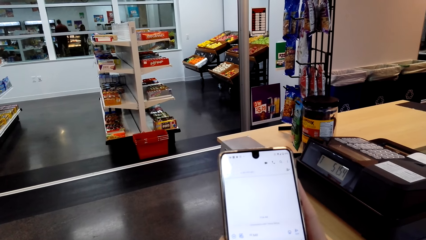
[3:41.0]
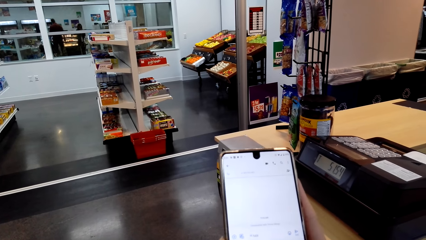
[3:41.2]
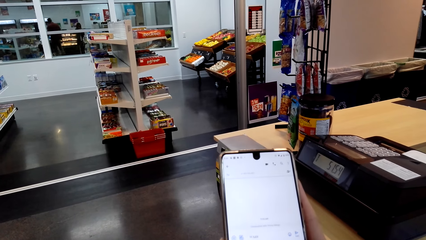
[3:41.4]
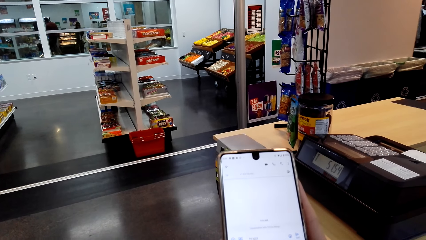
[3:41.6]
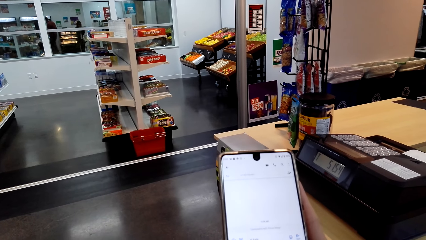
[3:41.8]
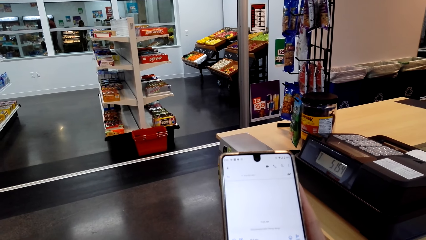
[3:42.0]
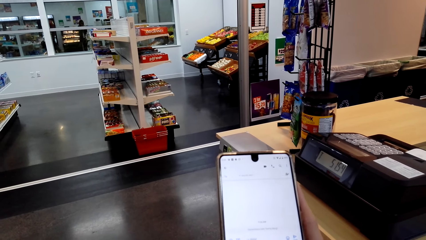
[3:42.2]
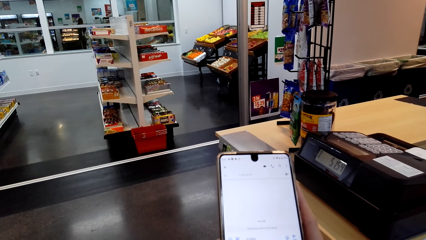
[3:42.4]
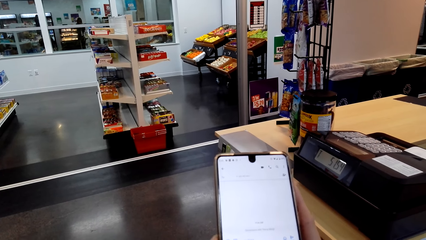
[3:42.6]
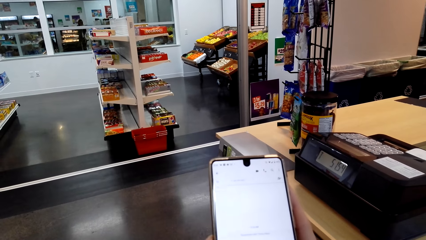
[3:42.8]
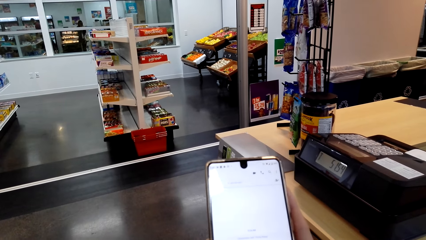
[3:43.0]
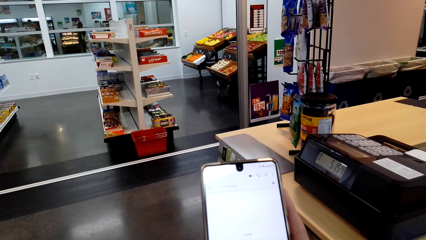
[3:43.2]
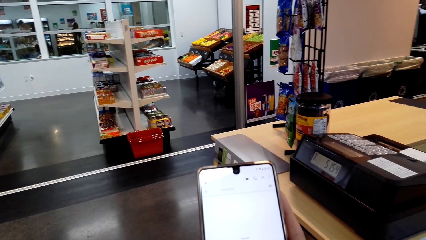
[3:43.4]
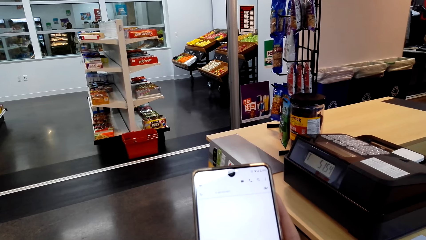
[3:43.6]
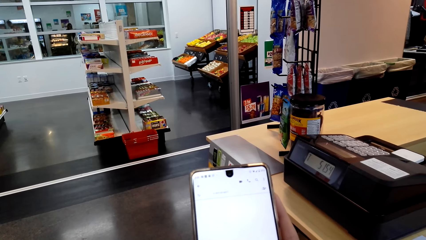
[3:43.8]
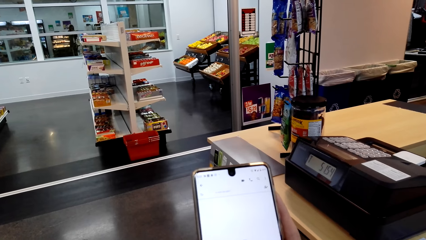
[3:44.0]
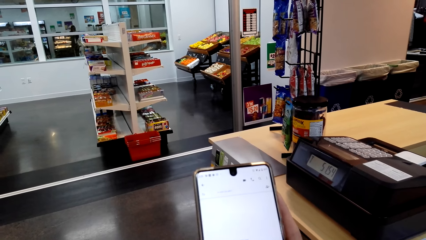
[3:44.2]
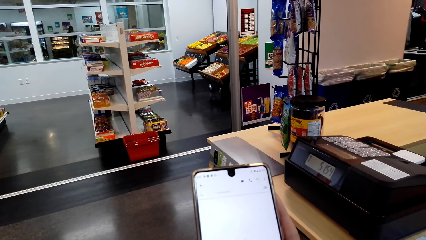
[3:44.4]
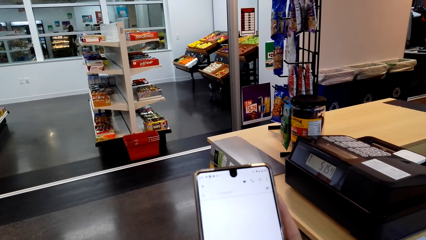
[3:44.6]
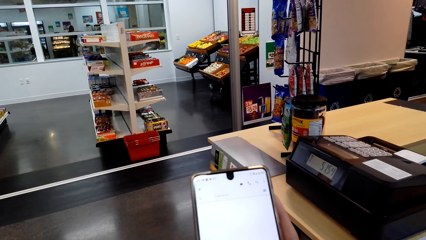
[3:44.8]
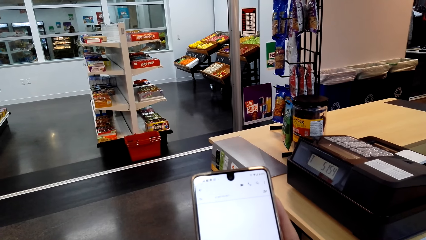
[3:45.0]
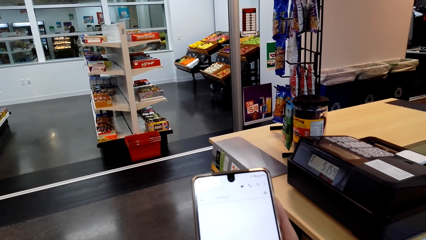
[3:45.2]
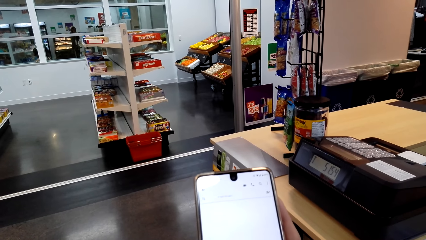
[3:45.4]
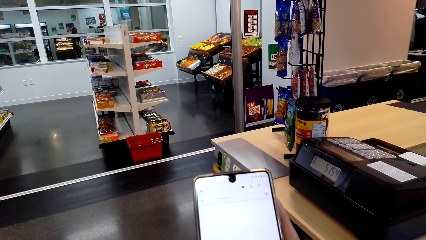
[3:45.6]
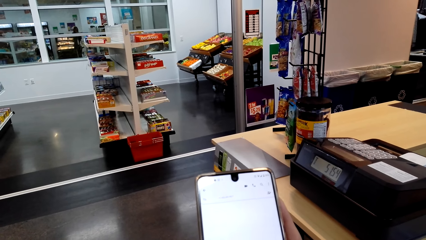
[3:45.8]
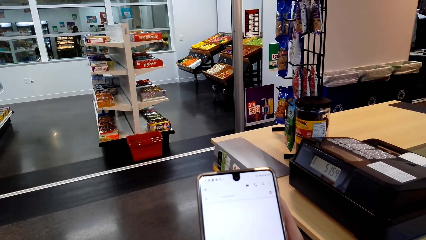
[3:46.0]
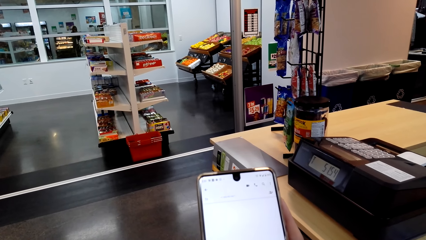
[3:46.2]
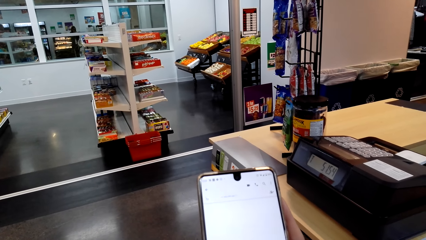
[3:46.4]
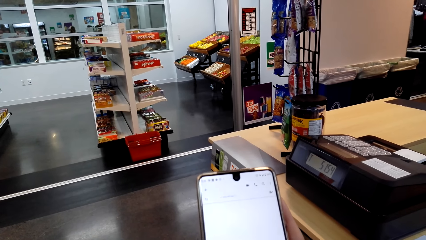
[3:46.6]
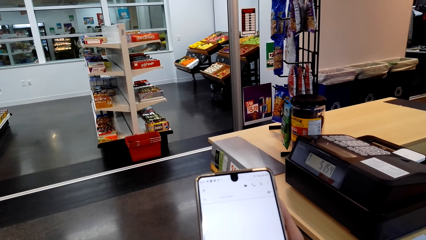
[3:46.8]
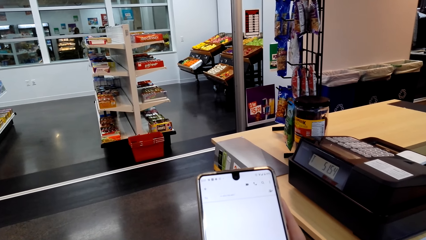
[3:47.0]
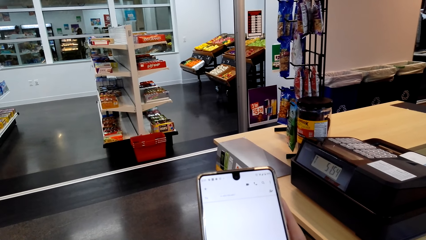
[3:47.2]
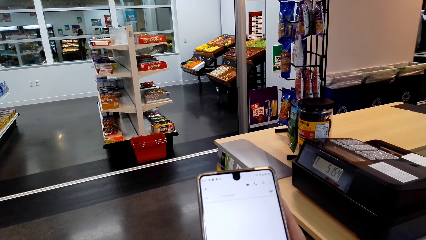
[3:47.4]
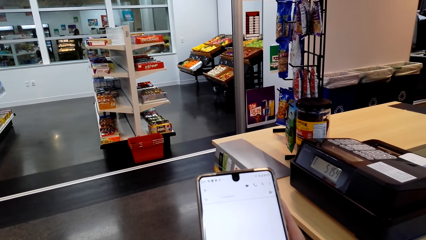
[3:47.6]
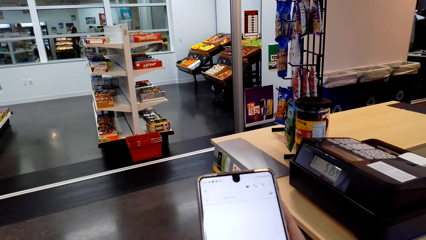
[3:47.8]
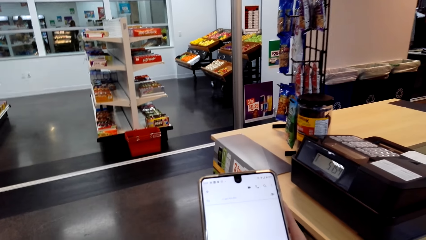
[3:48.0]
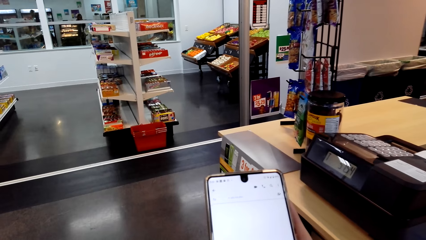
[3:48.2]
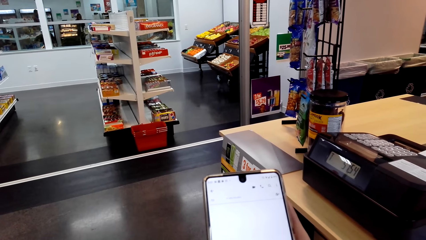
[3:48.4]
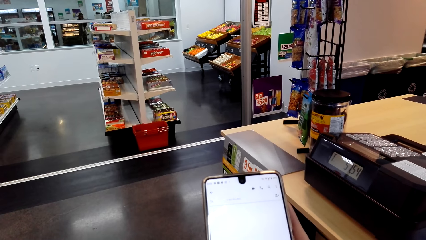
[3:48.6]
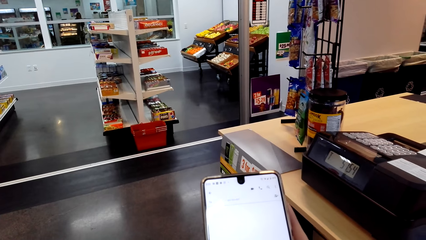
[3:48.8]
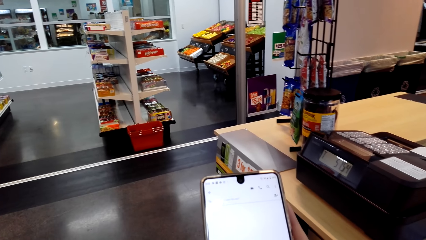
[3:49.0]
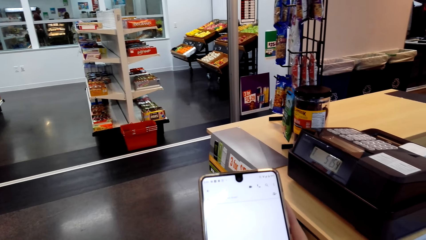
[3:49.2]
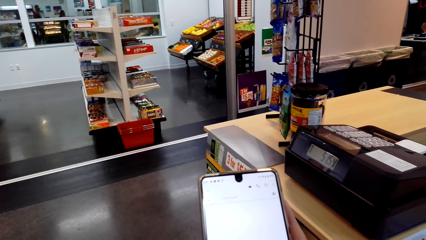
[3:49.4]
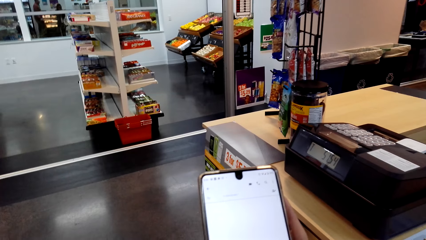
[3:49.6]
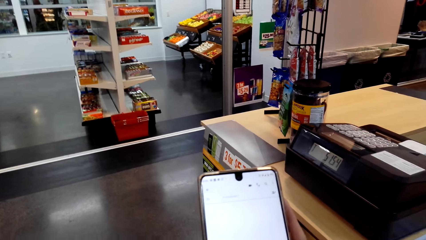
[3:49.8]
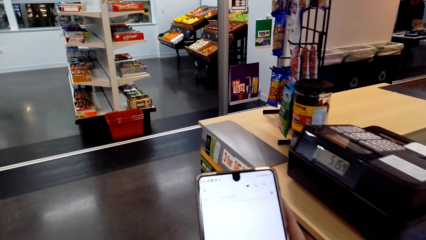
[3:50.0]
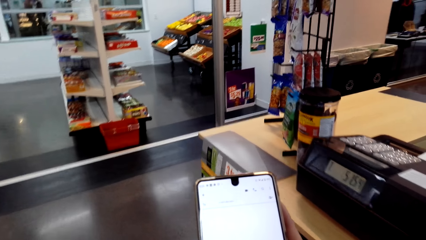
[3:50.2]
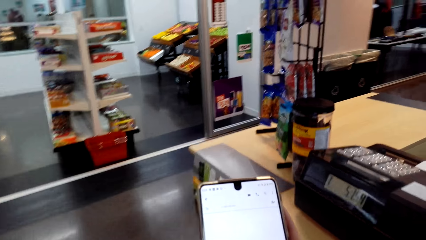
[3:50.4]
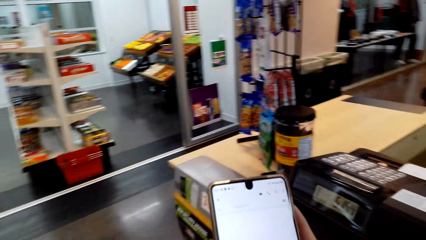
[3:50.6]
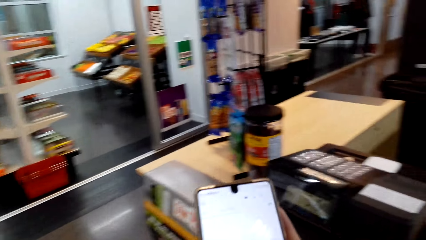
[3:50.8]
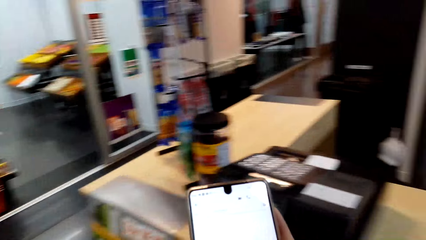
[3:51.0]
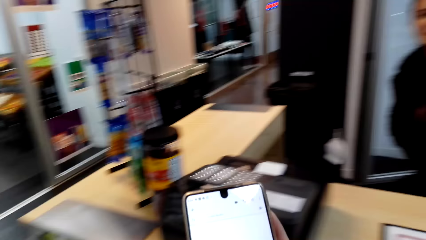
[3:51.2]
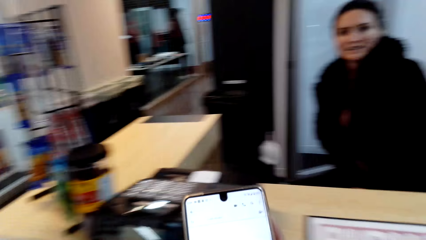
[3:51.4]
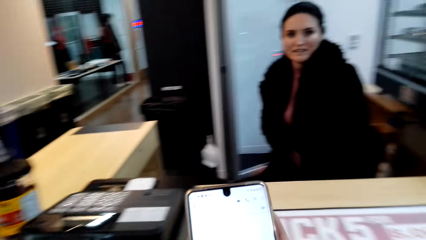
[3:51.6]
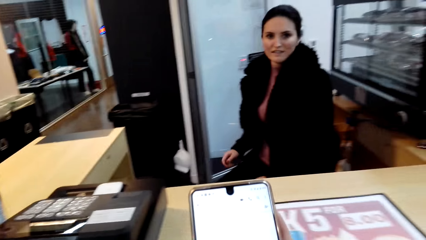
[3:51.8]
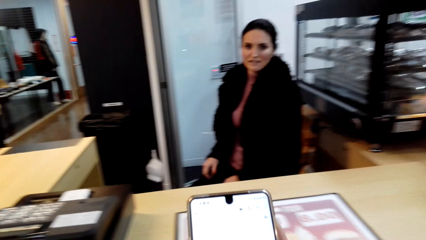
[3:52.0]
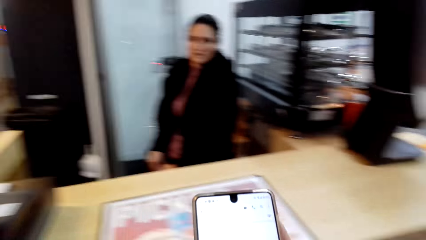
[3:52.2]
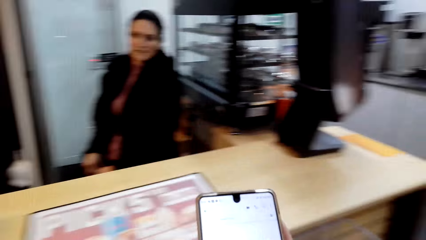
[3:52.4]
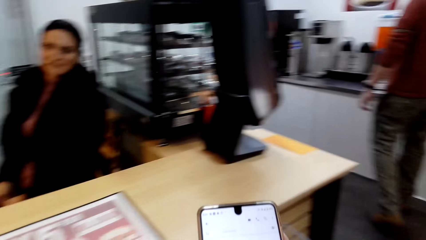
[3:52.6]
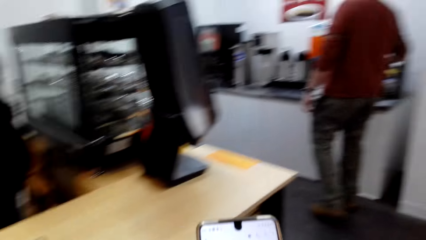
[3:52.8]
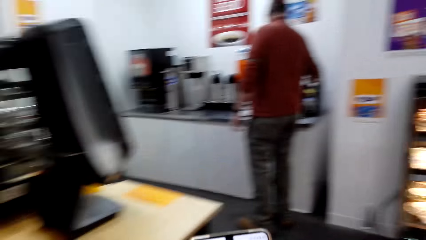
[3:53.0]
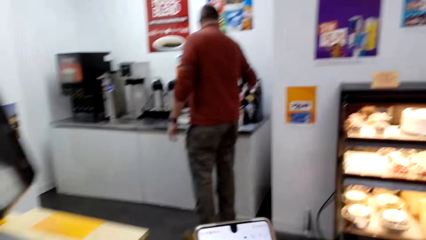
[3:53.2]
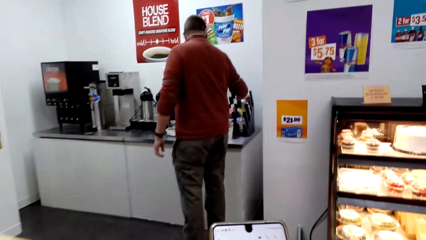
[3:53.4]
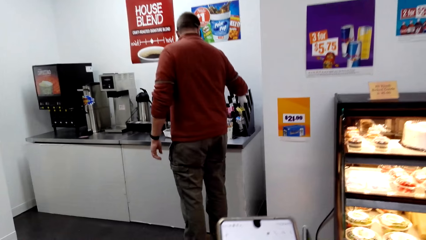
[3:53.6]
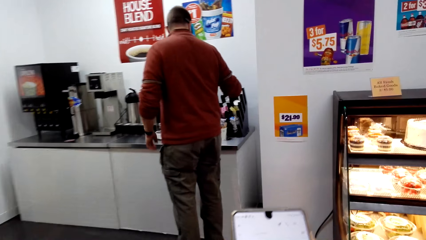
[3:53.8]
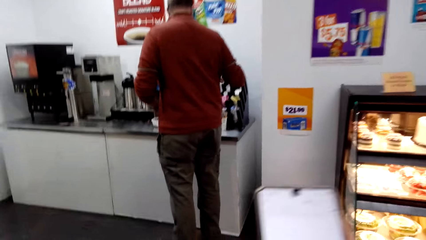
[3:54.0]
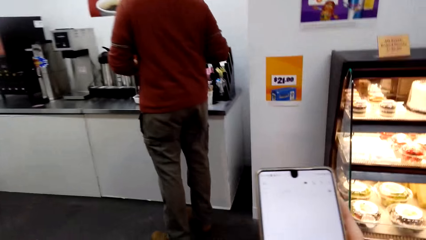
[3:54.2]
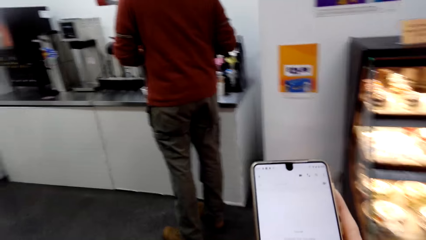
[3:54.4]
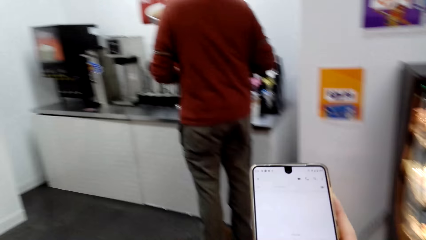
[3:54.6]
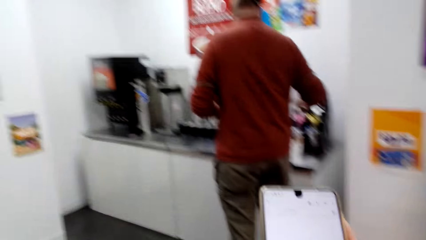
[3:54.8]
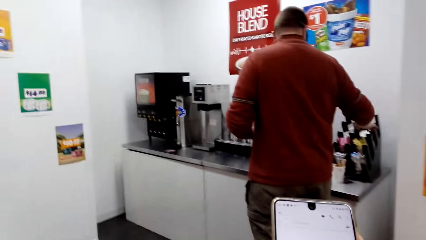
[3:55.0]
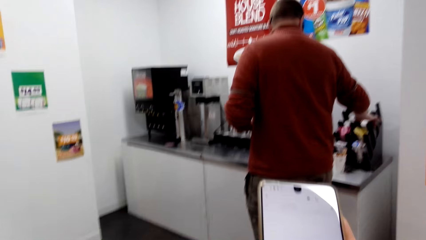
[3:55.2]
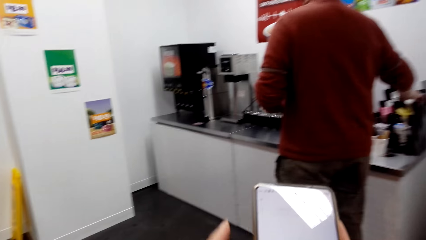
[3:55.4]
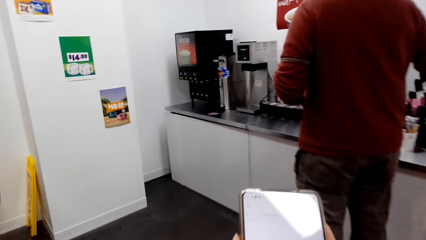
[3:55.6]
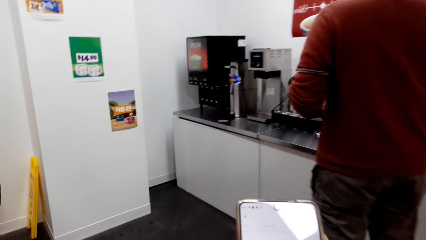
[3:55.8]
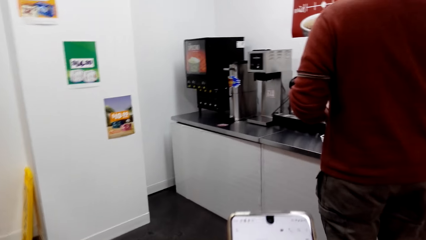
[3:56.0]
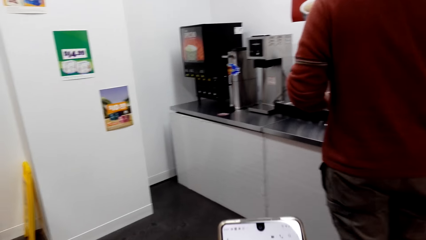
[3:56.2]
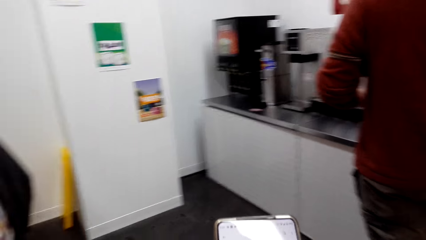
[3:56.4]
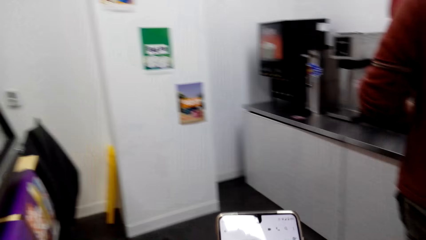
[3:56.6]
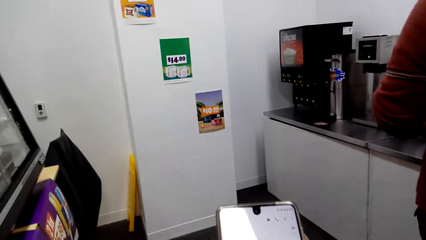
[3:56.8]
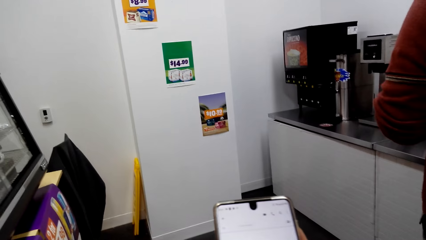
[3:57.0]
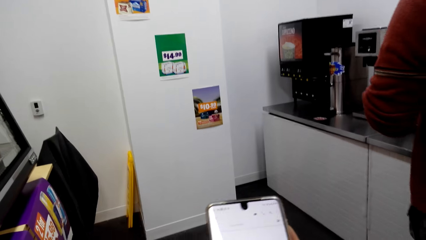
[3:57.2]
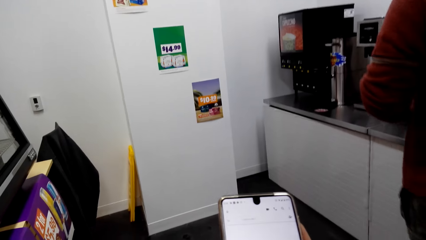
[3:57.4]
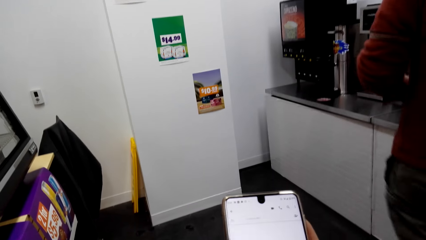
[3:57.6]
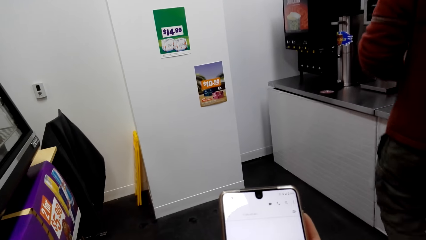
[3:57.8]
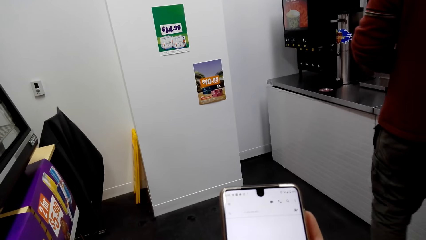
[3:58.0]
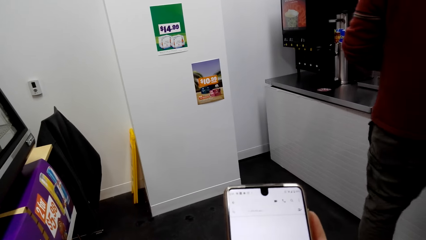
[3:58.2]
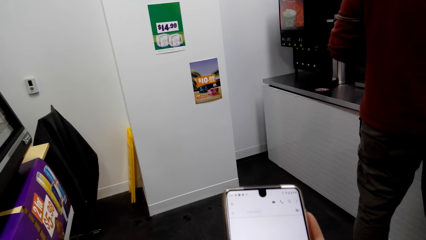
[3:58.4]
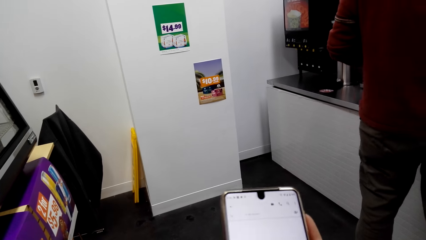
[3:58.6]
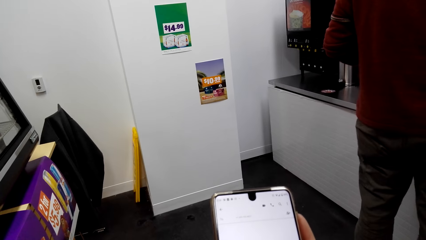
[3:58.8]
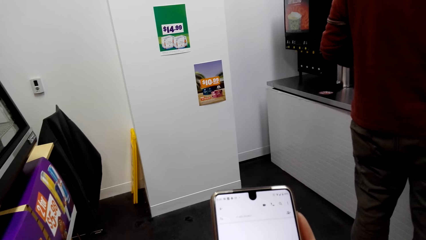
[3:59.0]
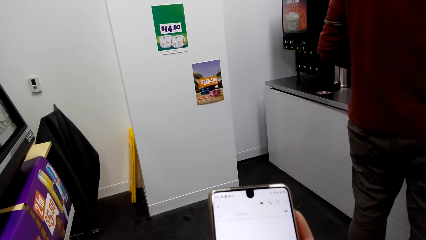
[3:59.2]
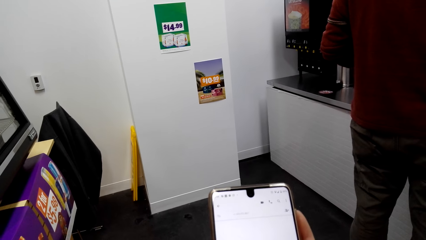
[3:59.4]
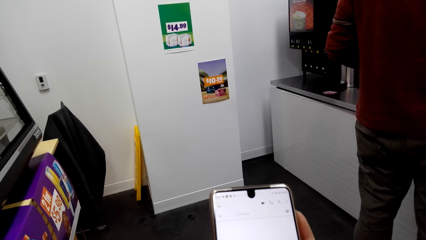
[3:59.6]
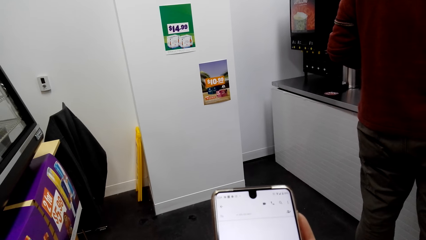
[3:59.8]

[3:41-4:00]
The camera wearer looks at a woman. They walk towards a man.
